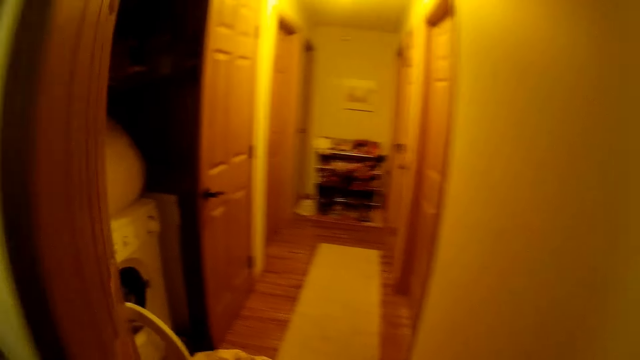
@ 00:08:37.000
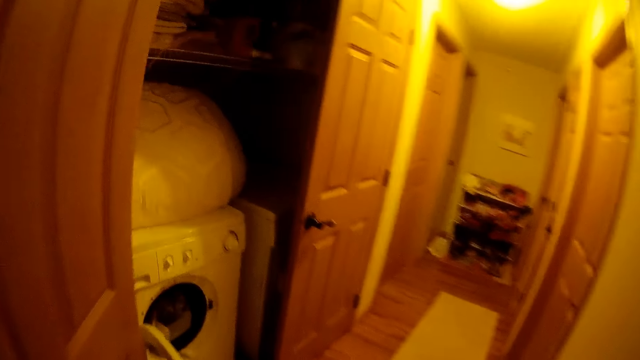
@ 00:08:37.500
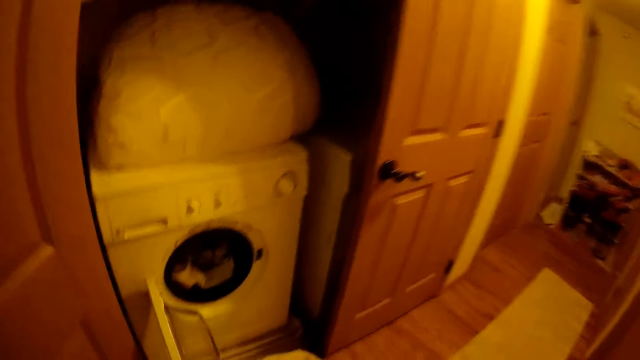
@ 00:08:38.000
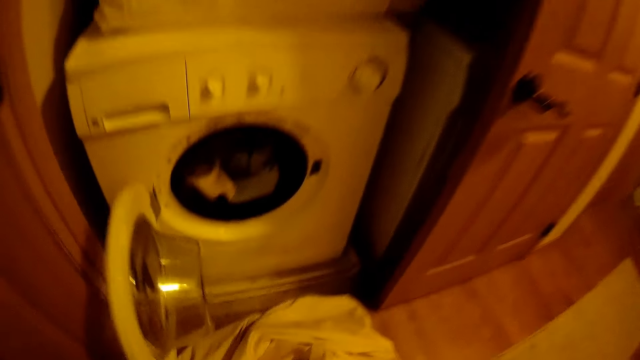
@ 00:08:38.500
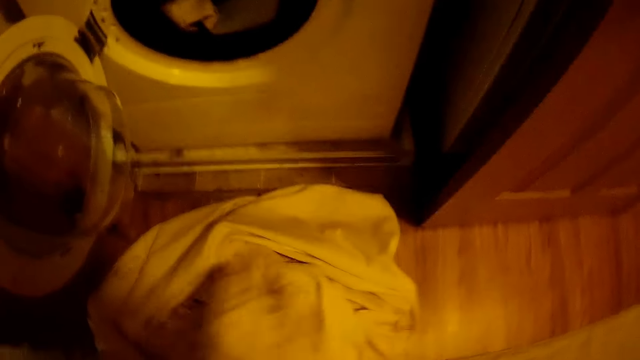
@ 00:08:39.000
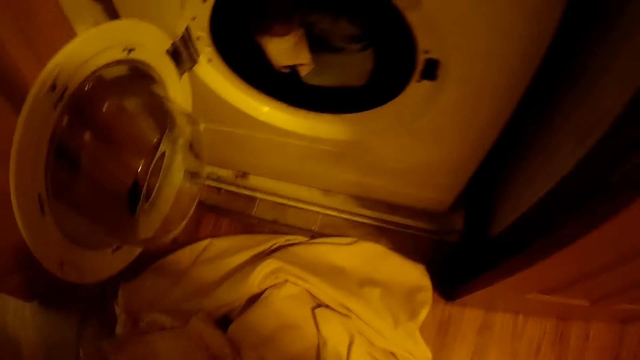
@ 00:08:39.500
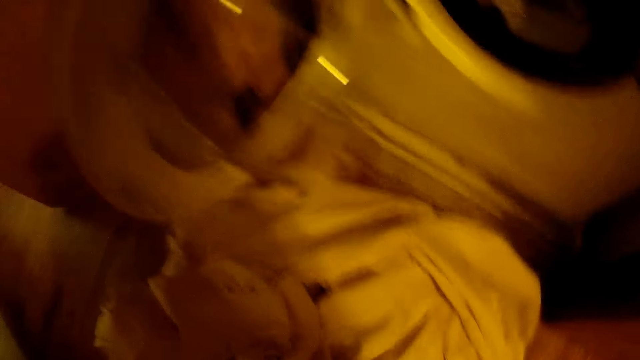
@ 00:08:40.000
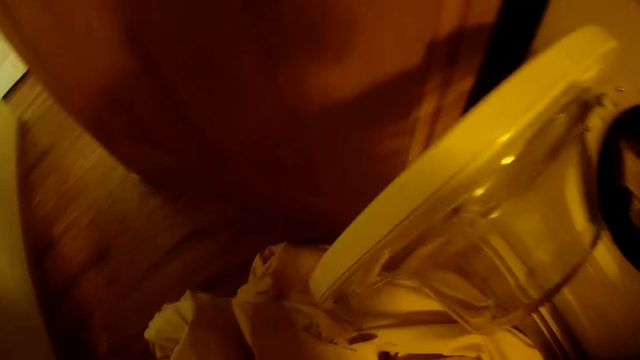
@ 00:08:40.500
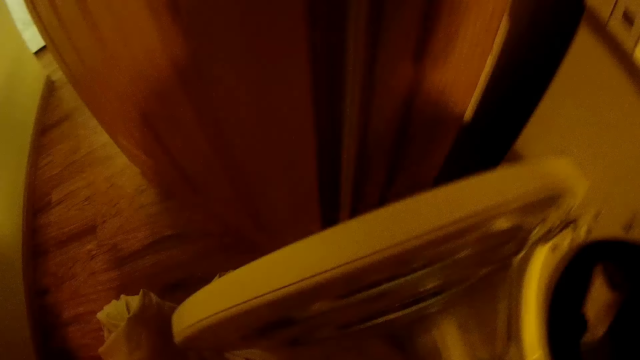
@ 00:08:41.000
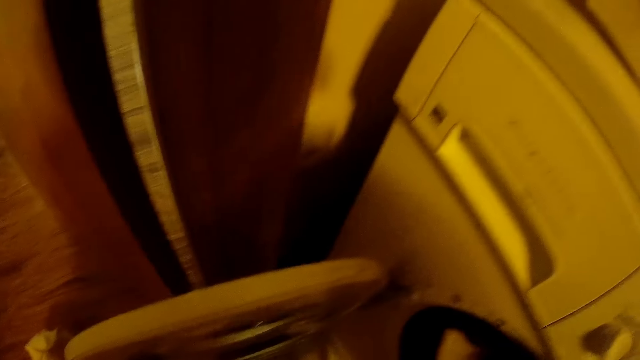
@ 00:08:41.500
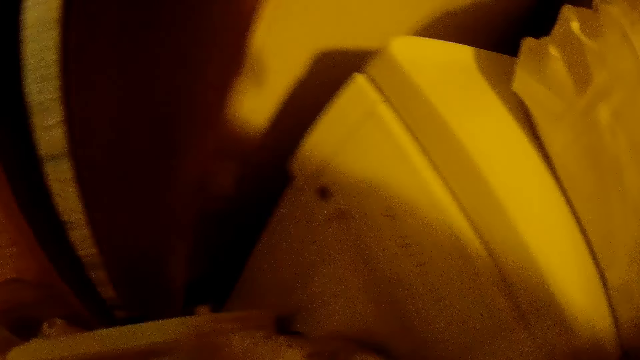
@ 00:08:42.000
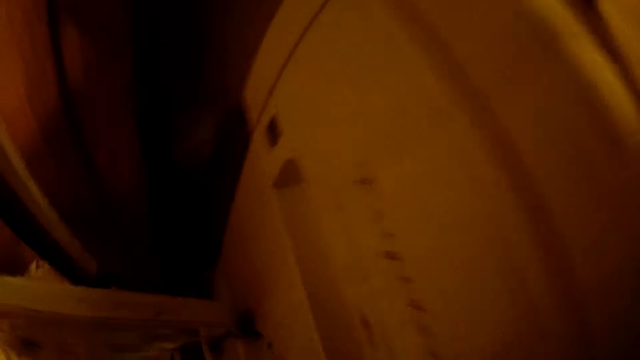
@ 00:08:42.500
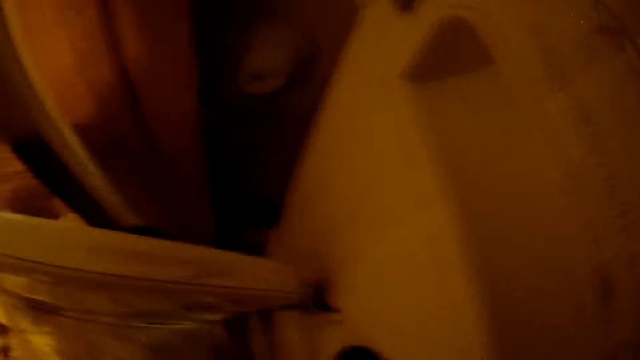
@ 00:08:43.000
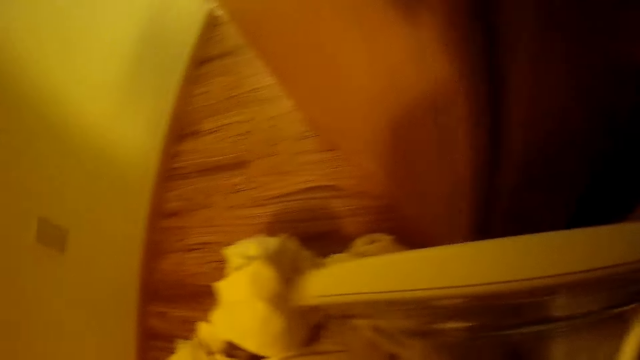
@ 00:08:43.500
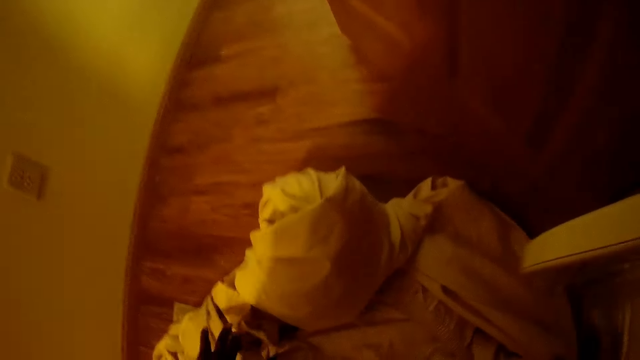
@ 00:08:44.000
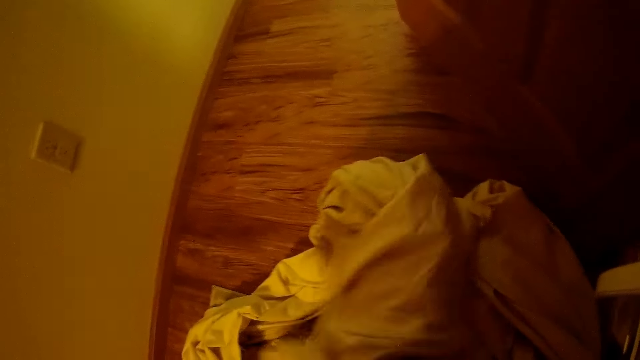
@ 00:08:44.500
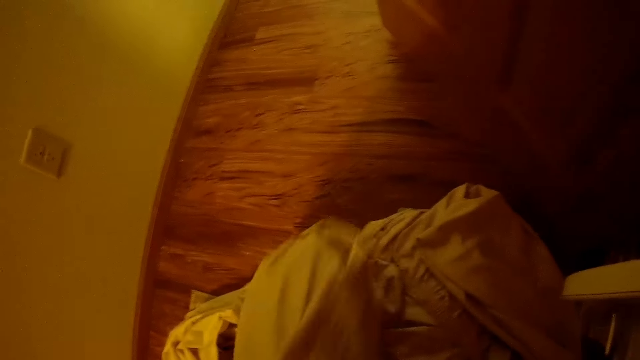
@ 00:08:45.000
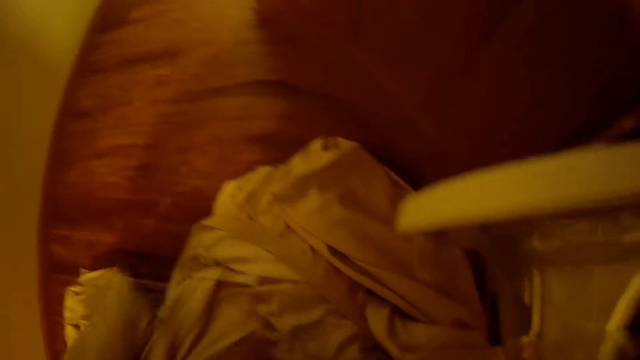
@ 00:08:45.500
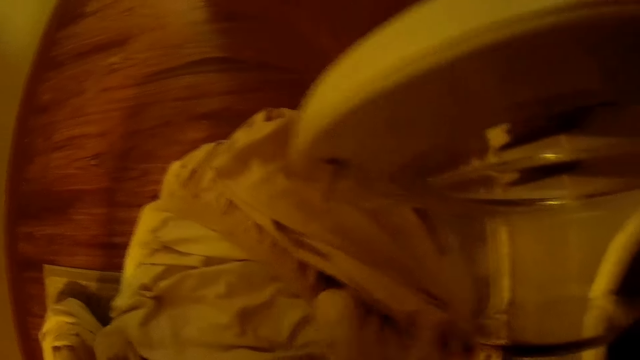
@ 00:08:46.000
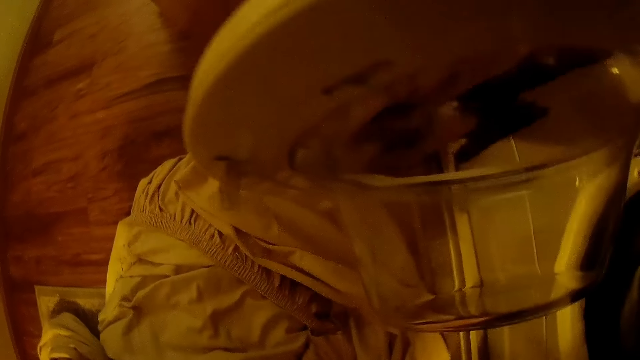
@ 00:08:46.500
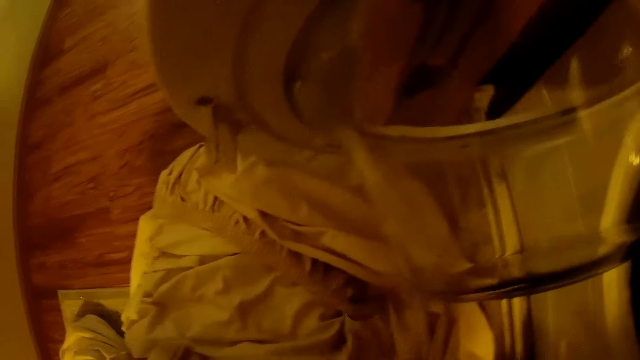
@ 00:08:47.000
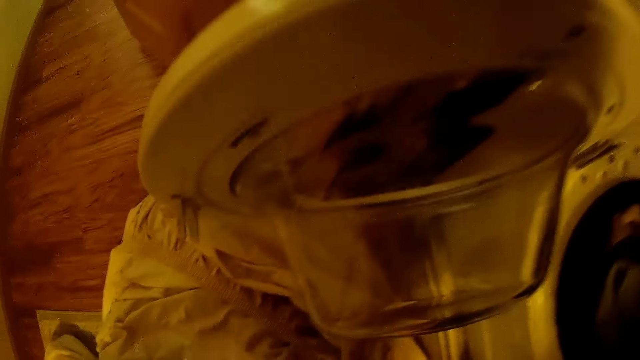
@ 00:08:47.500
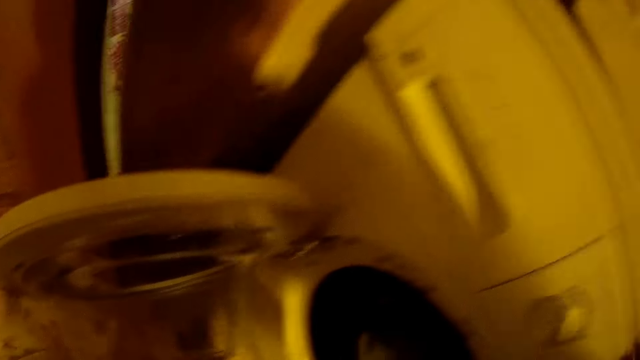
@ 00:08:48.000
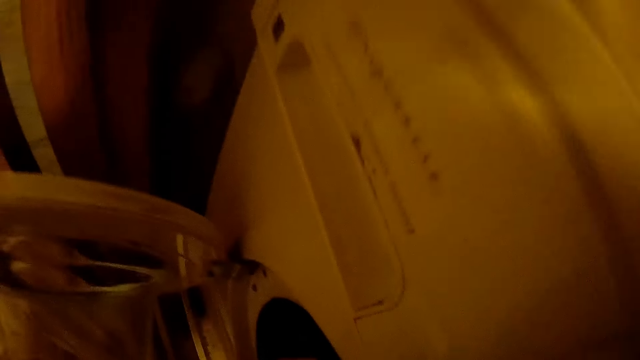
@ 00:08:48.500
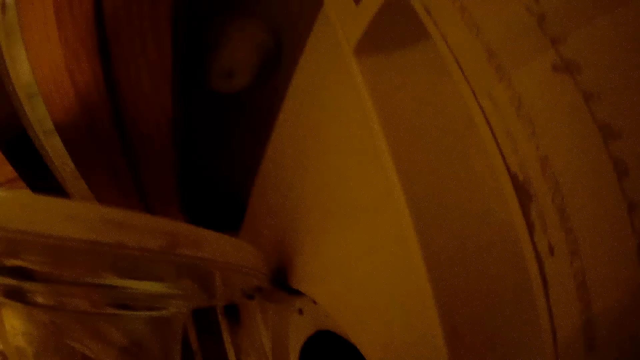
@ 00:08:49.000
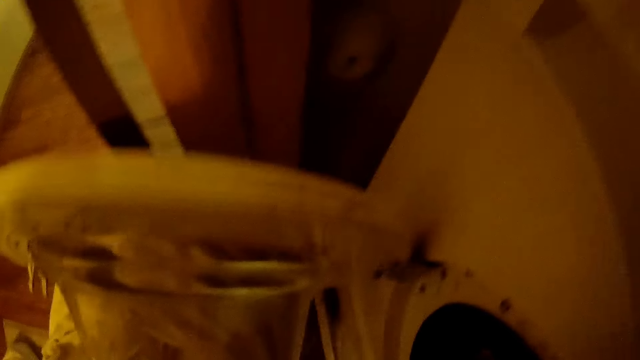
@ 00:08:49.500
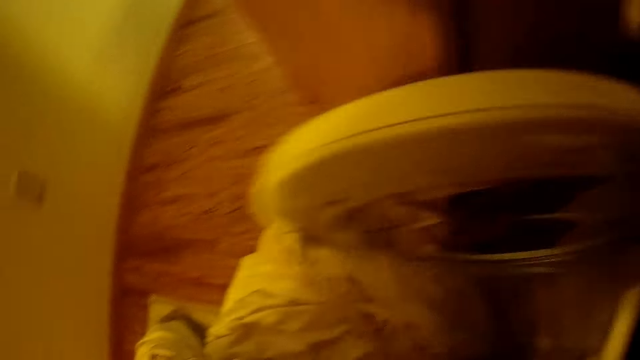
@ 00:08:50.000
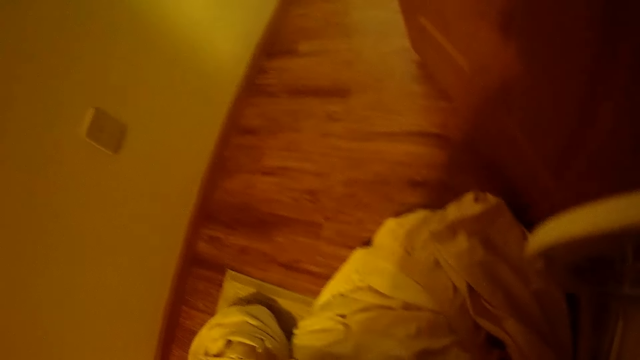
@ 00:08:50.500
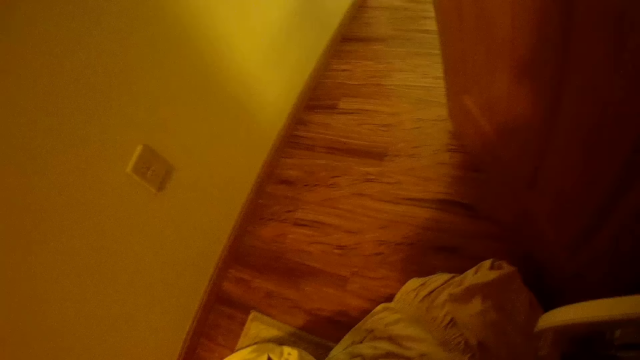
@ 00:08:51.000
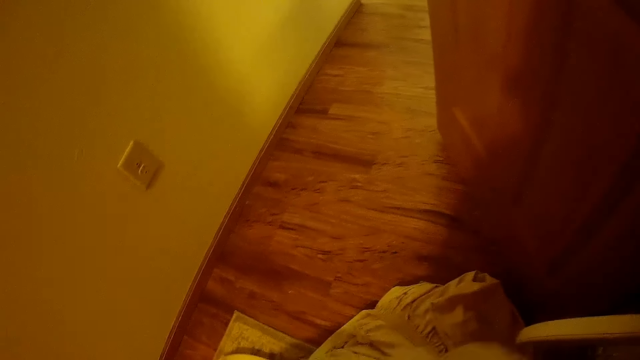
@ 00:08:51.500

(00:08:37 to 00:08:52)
The camera wearer takes a bedsheet from the bedsheets on the floor with her left hand. She drops the bedsheet in her left hand on the bedsheets on the floor. She takes a bedsheet from the bedsheets on the floor with her right hand. She places her right hand on the washing machine. She takes a bedsheet from the floor with her left hand. She takes a pillow cover from the bedsheets on the floor with her right hand. She takes a pillow cover again. She puts the bedsheets in her left hand into the washing machine. She takes a bedsheet from the floor with her left hand.

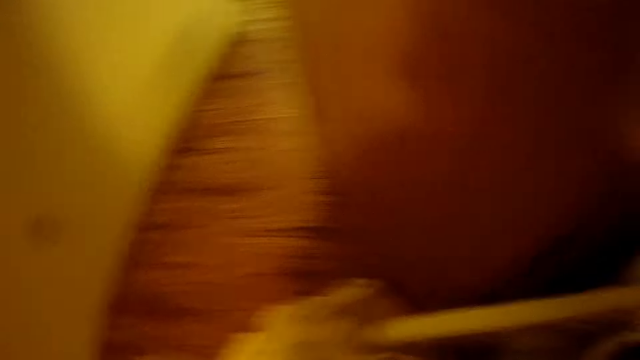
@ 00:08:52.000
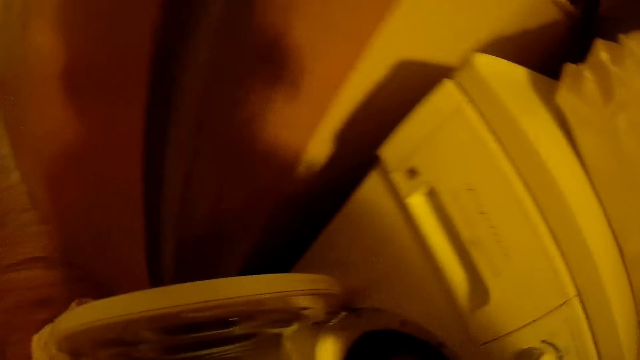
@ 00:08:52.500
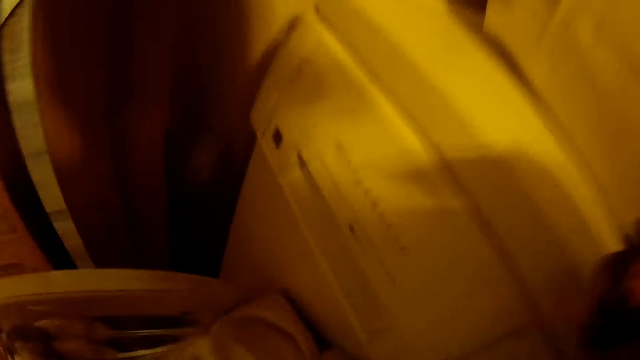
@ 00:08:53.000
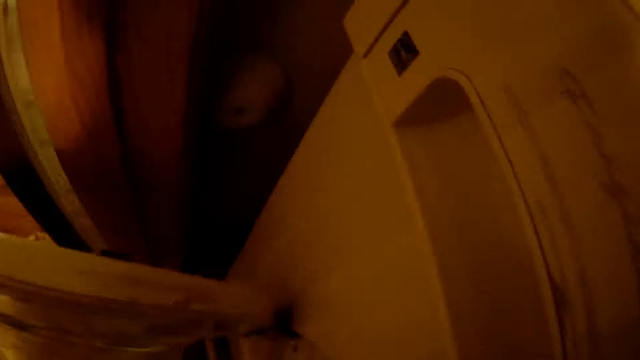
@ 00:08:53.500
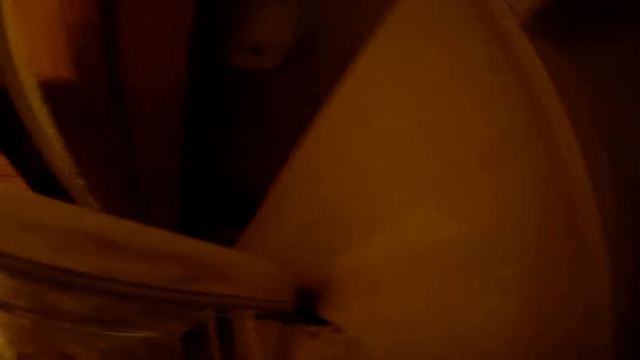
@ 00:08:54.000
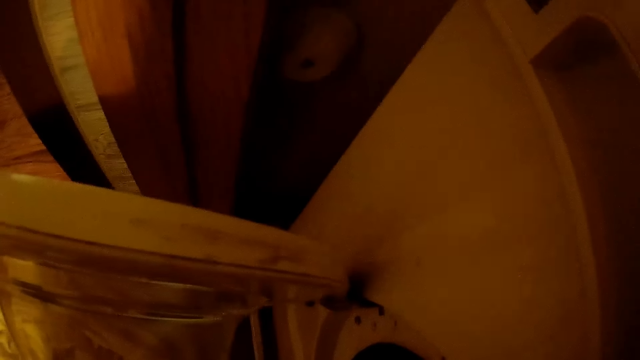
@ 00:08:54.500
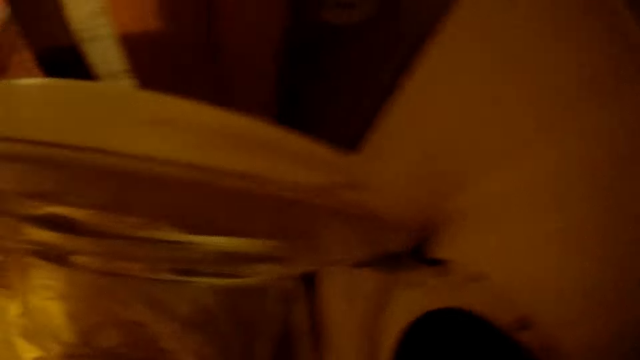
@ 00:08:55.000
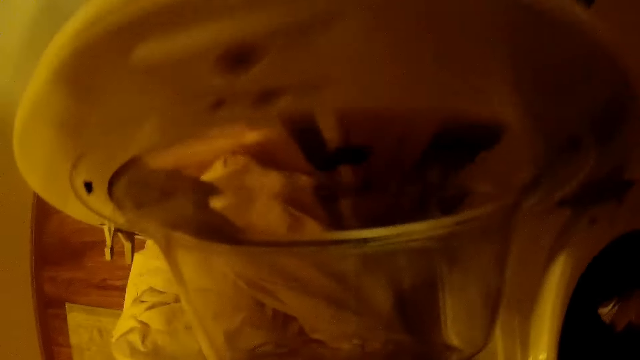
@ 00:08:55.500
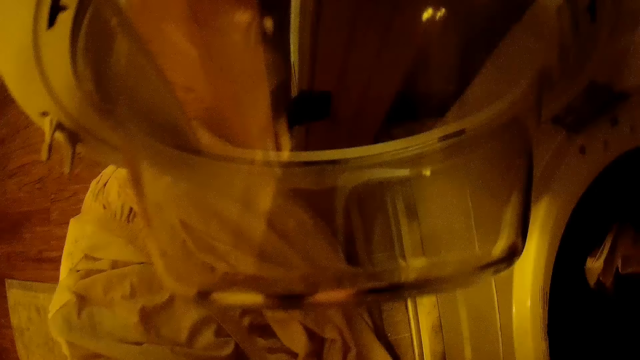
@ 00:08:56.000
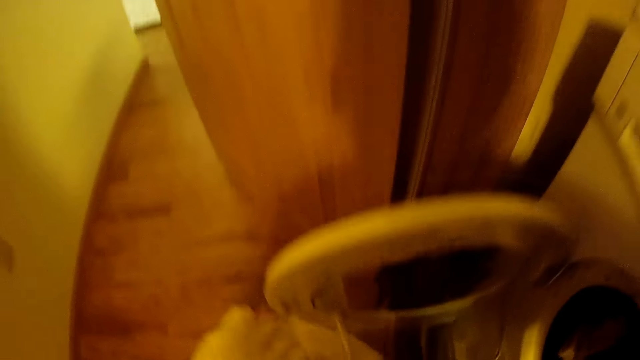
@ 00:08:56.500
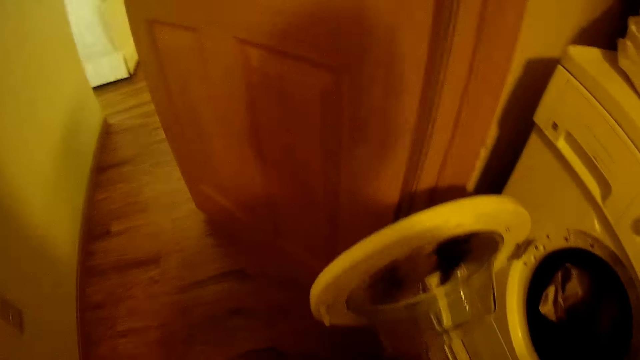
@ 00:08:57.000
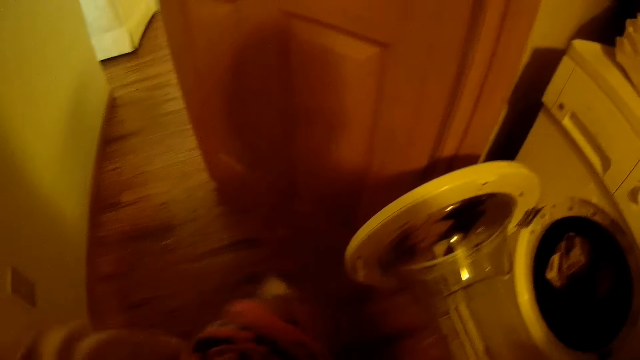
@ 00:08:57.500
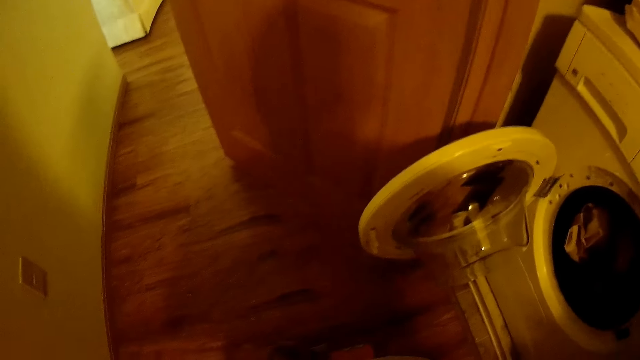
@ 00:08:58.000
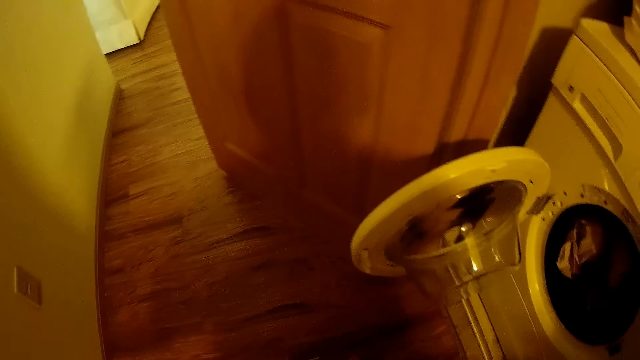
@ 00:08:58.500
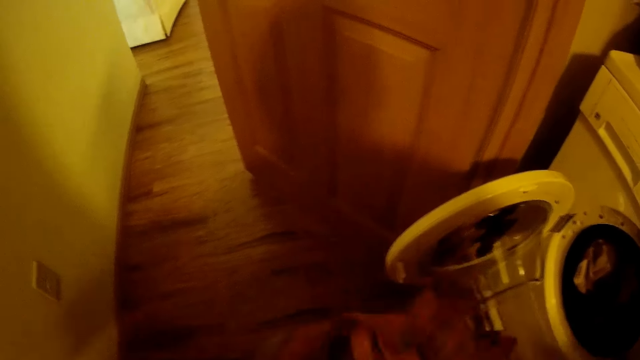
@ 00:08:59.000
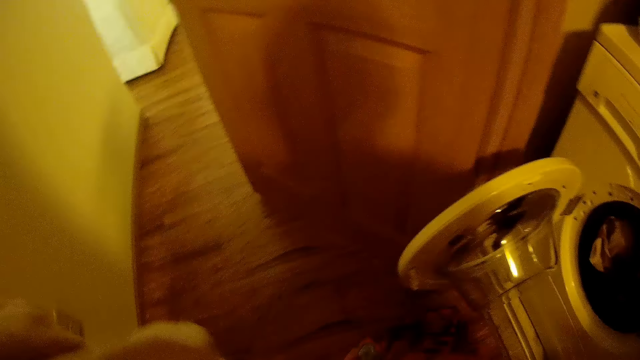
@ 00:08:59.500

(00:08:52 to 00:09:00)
The camera wearer puts the bedsheet in her left hand into the washing machine. She takes some bedsheets from the floor with her left hand. She separates the bedsheets in her hand with both hands.
